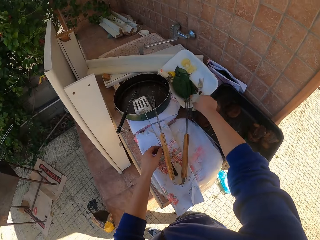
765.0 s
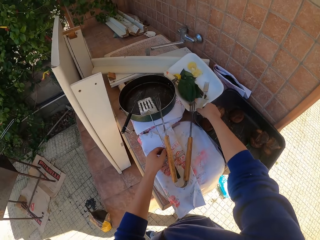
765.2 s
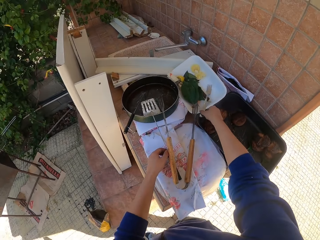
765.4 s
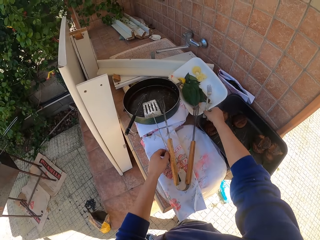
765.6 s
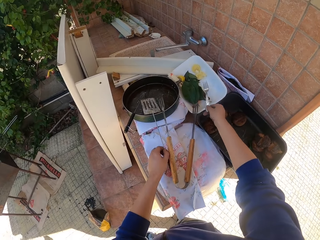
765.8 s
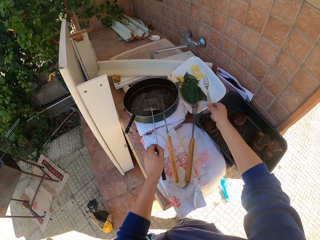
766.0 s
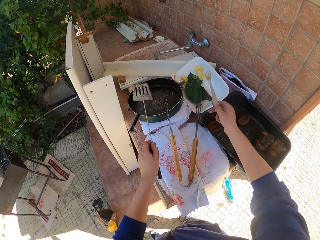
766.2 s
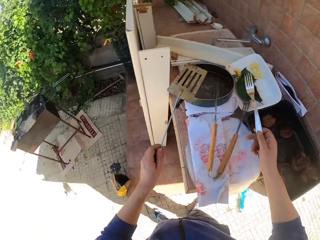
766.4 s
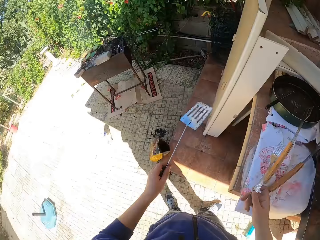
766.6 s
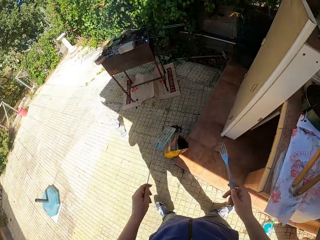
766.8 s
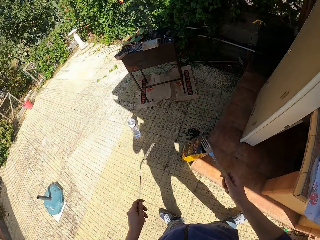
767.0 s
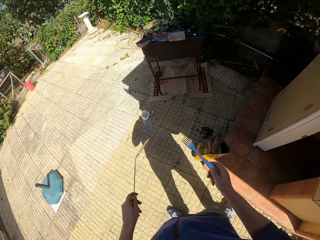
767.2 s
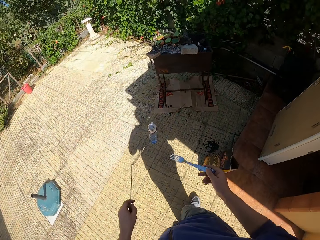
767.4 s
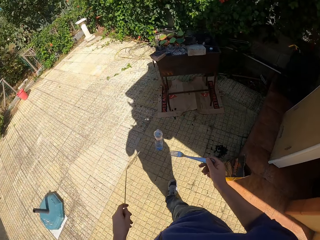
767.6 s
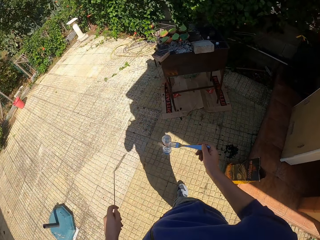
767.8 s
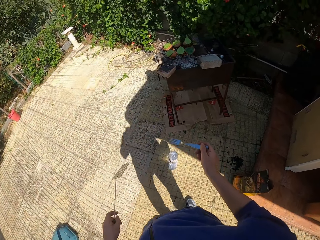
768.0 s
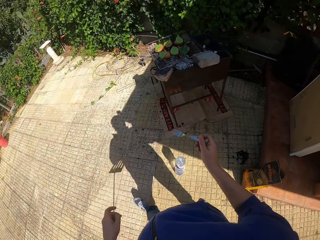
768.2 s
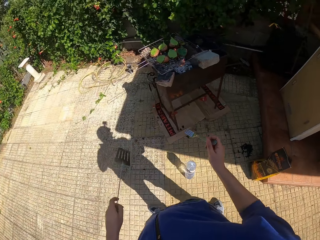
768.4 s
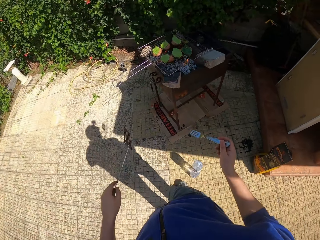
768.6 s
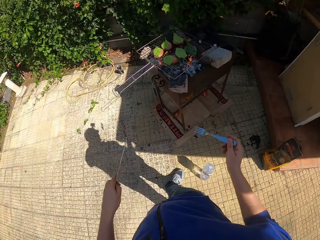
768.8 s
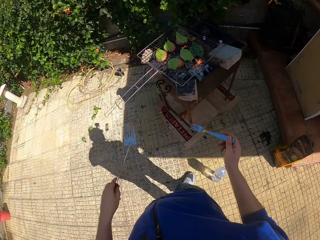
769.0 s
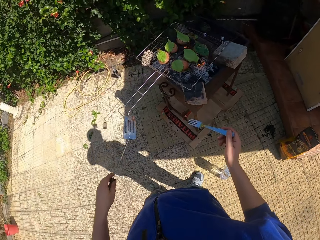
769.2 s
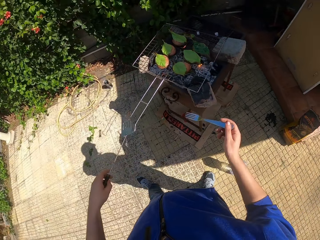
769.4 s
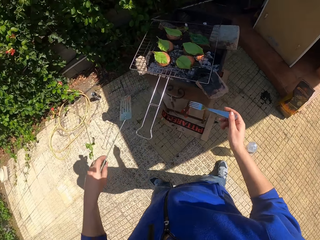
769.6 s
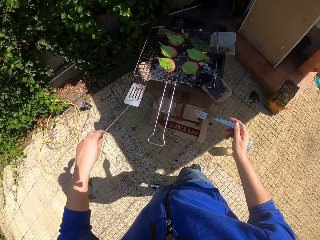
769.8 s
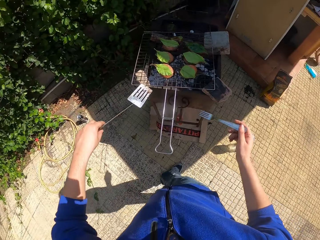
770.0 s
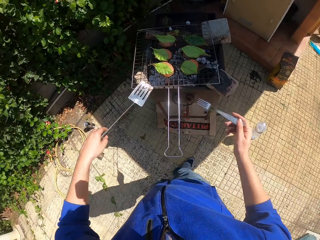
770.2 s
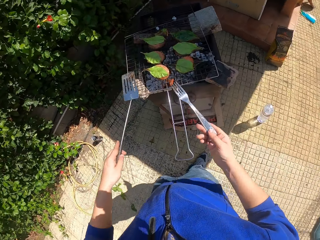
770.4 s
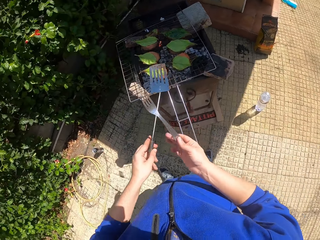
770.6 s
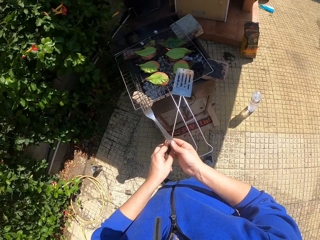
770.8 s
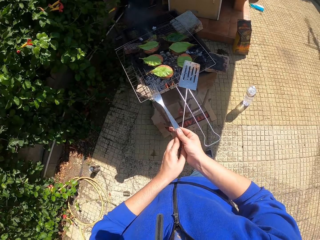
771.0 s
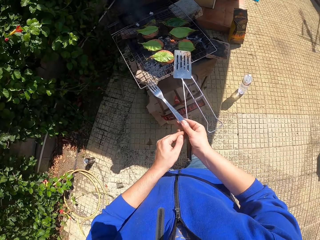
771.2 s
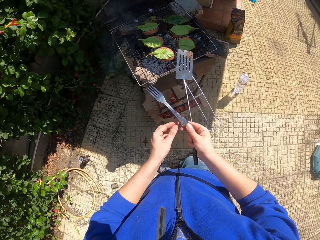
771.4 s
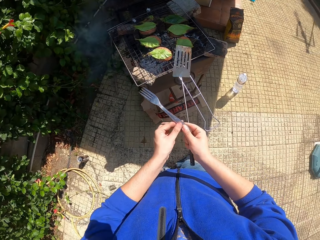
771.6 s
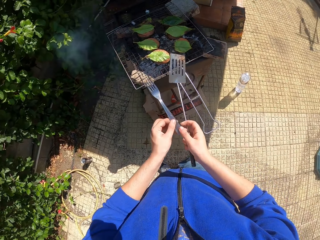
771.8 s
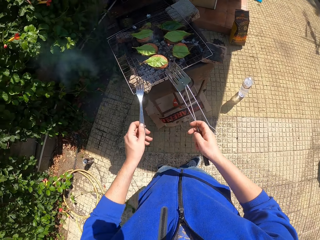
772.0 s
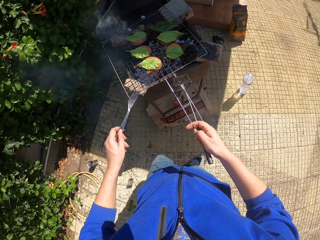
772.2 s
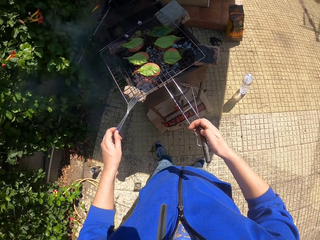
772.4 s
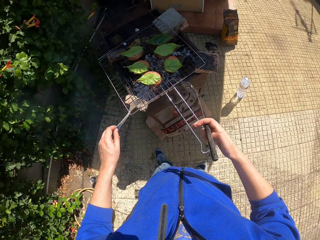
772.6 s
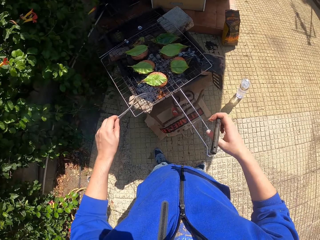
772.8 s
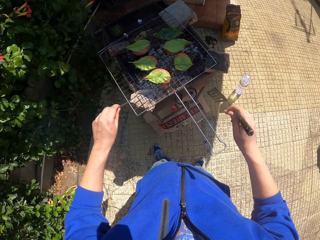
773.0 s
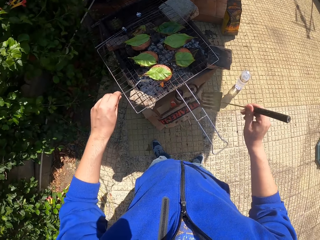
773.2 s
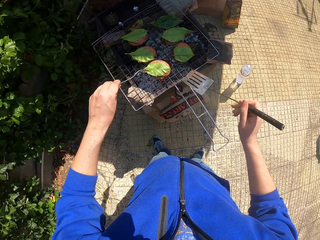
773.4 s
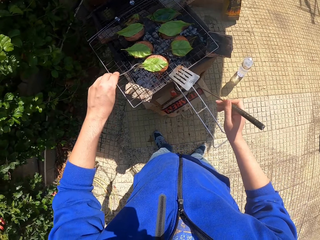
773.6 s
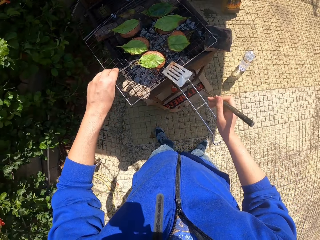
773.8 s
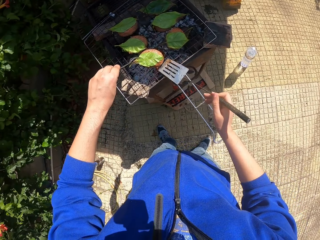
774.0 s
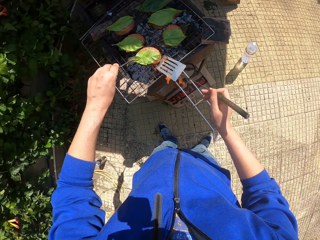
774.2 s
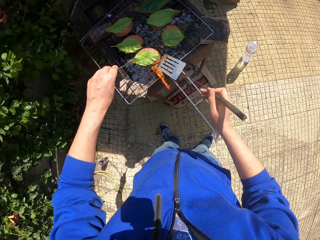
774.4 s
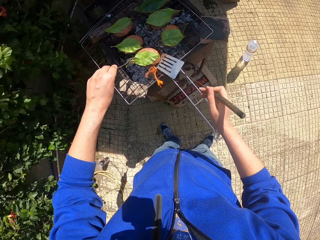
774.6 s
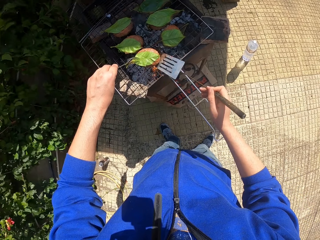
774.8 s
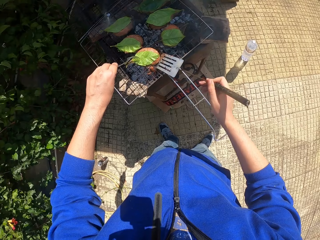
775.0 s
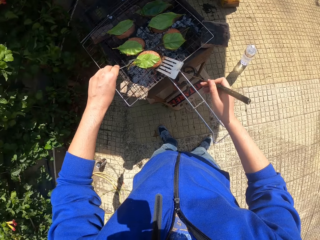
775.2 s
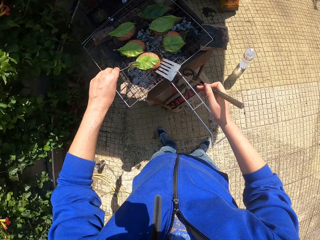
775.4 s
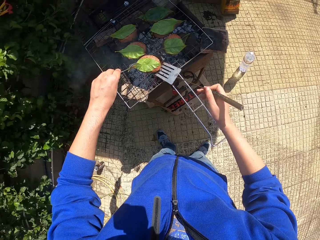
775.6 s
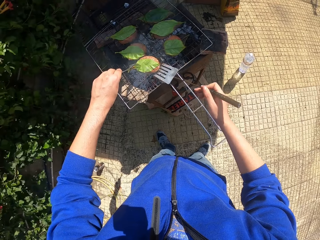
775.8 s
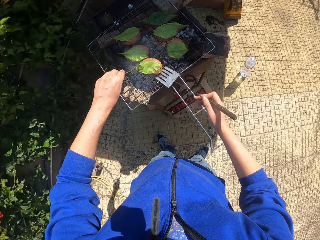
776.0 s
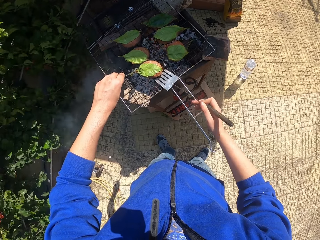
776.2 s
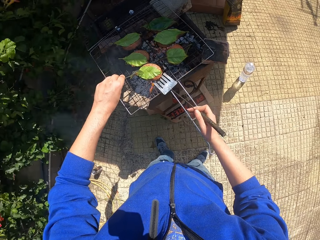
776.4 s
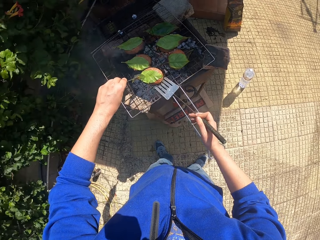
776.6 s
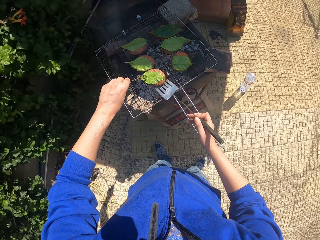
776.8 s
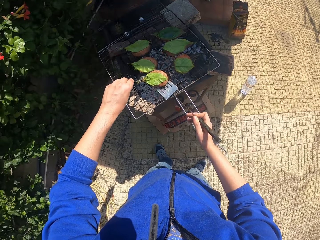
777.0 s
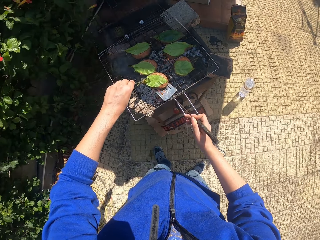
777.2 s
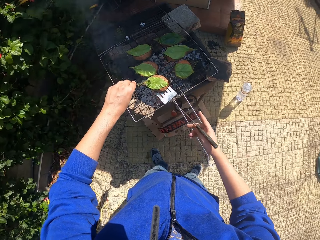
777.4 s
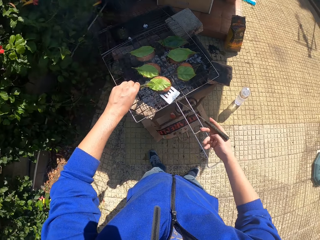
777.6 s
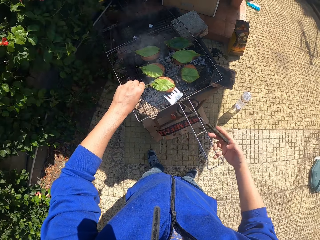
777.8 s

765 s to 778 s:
The camera wearer picks up the fork from a plate on the table with his right hand. He picks up the spatula from the frying pan with his left hand. He walks outside. He holds the fork with his left hand. He holds the spatula with his right hand. He holds a Thai cake on the grill with the fork in his left hand. He turns the meats. He scoops the Thai cake with the spatula in his right hand.

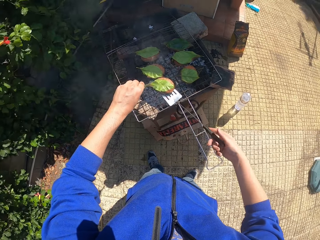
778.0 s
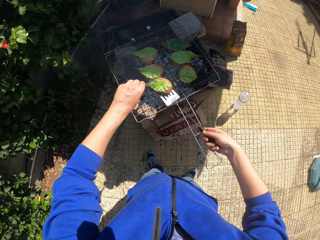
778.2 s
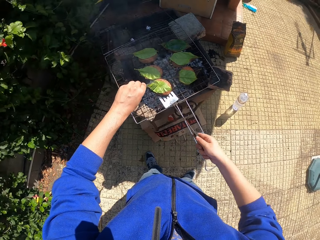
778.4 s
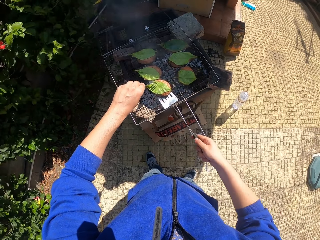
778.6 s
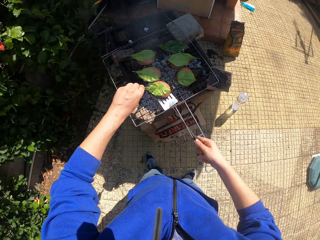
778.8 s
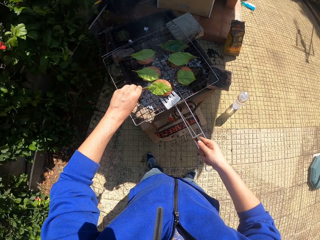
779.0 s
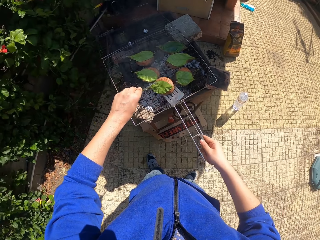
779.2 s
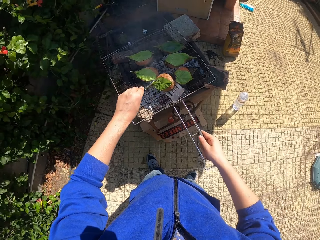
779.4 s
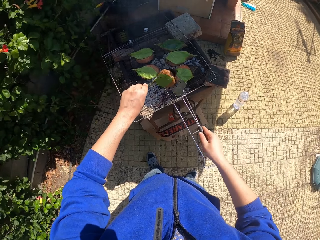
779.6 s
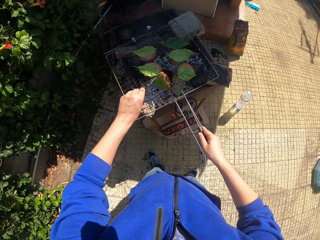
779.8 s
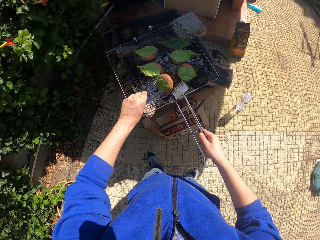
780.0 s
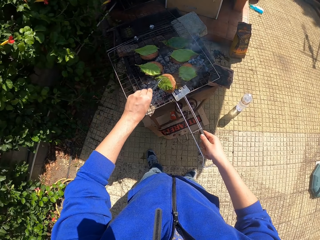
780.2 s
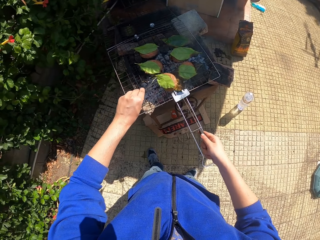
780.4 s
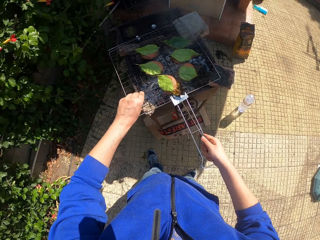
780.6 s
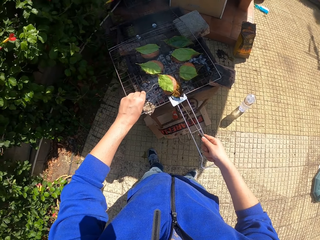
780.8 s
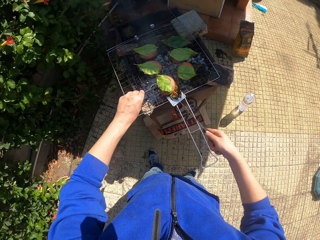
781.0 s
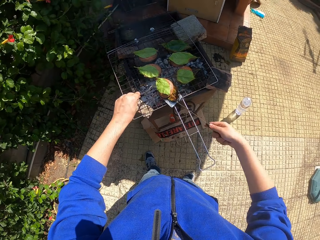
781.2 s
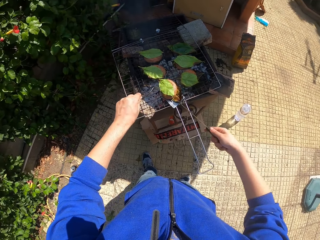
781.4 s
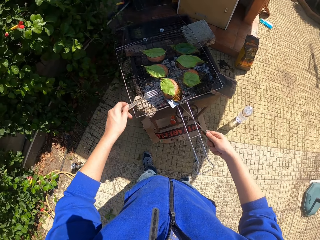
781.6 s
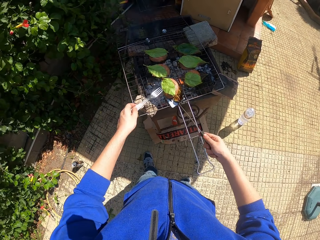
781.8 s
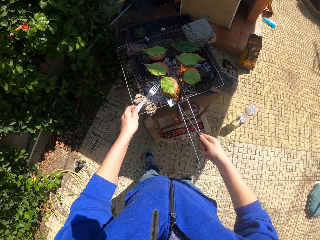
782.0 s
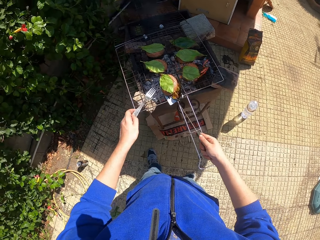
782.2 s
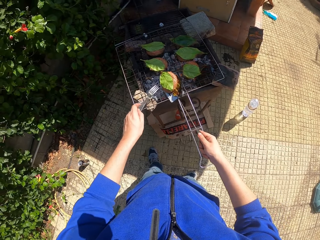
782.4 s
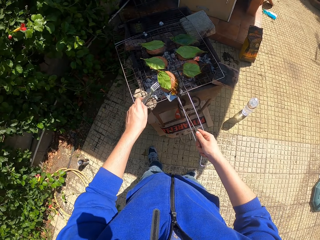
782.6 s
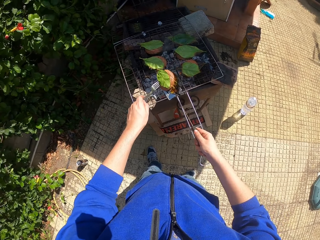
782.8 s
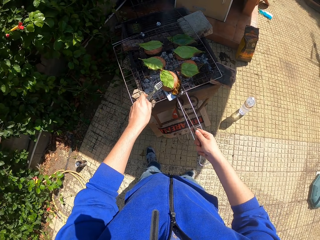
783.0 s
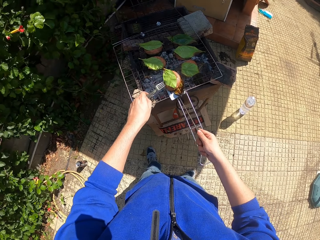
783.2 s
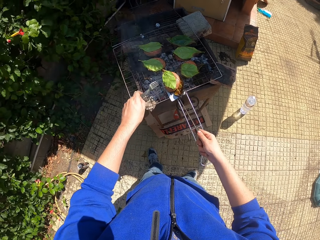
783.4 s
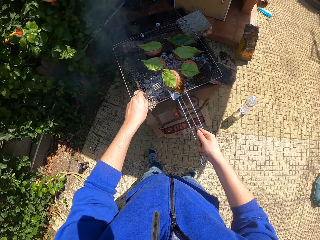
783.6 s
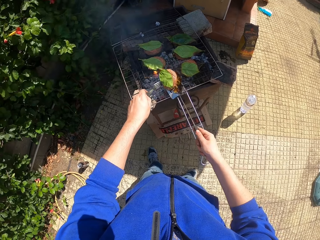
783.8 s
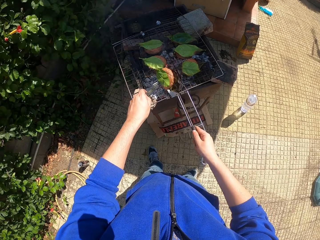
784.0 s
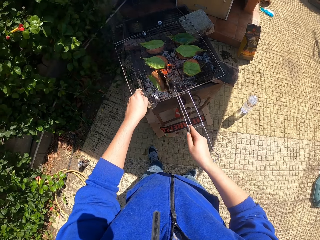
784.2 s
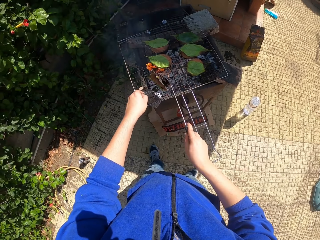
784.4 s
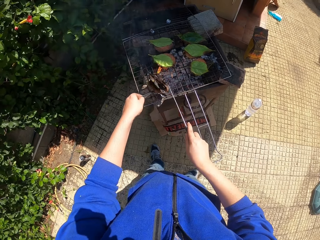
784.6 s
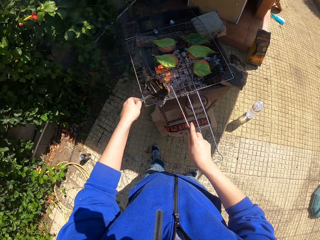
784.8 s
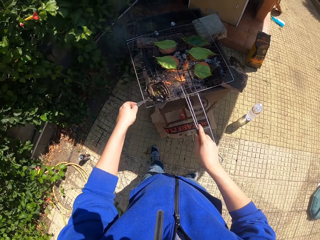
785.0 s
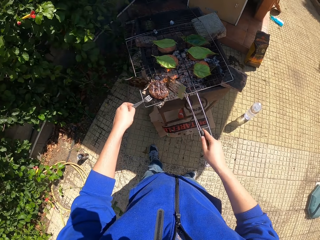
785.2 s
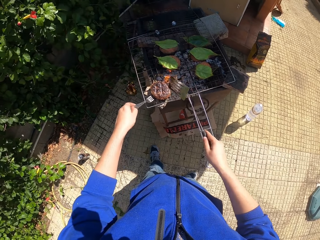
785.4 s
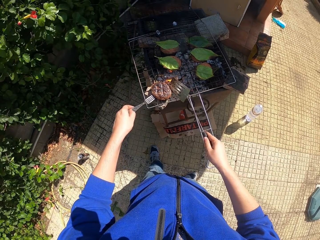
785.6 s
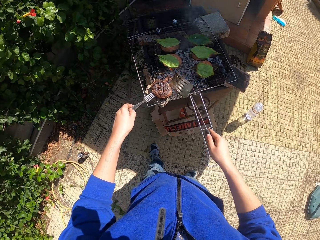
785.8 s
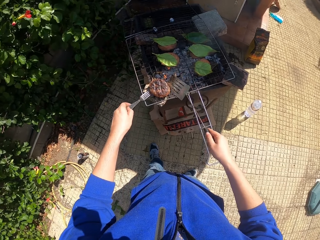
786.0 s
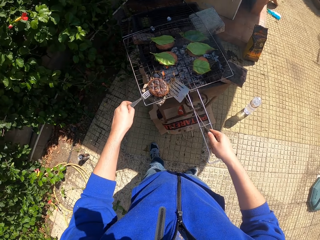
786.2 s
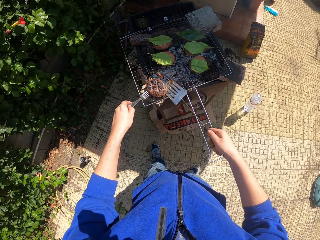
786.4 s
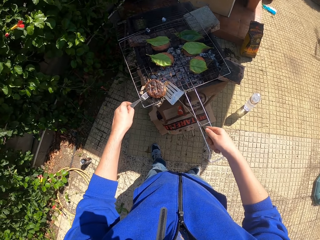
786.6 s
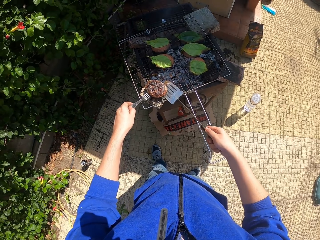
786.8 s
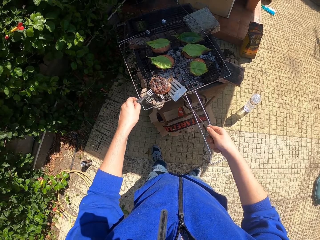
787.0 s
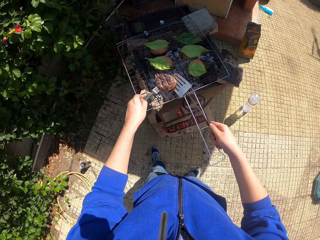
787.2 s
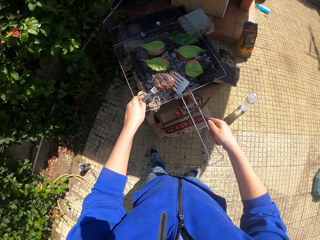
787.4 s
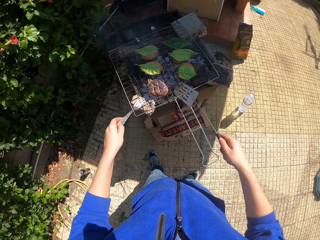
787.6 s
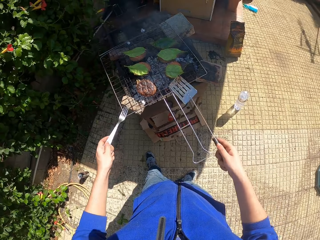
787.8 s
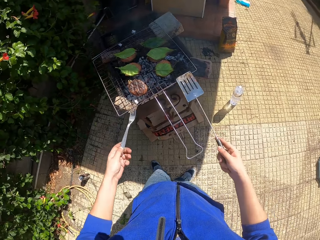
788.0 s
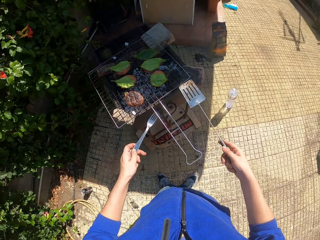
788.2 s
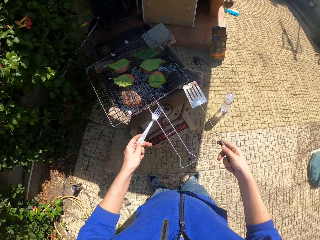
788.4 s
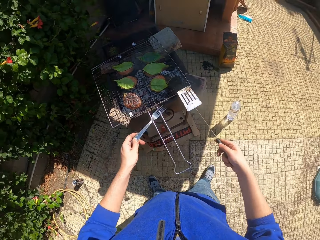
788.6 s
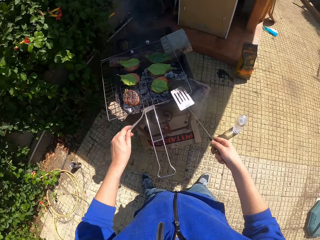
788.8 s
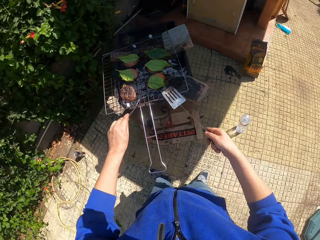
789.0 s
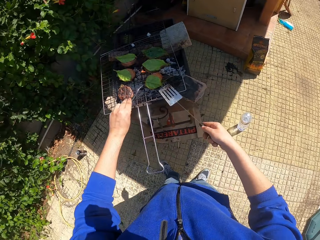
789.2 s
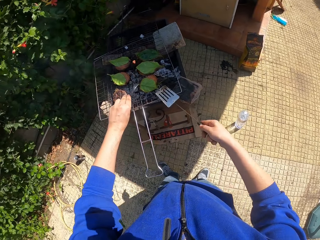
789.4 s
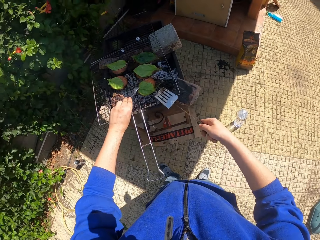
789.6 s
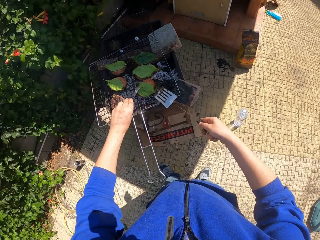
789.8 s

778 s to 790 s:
The camera wearer turns the cake over with the spatula in his right hand. He adjusts the cake with the spatula and fork in both hands.
